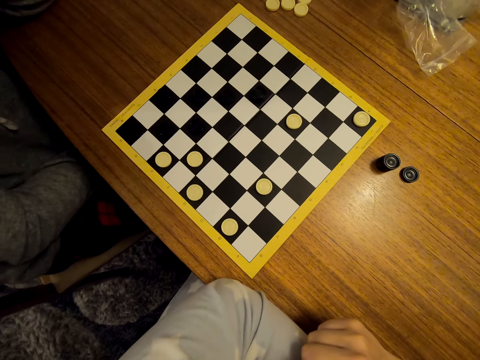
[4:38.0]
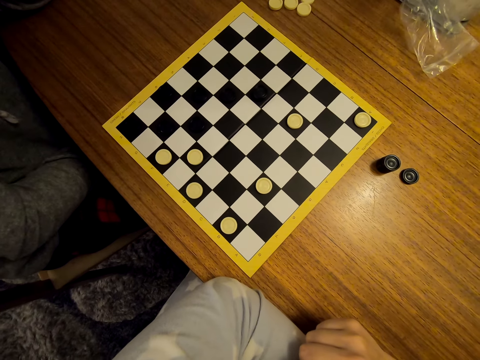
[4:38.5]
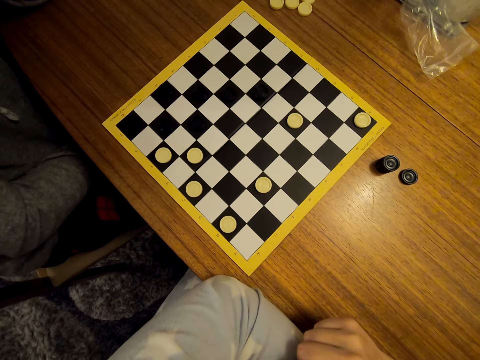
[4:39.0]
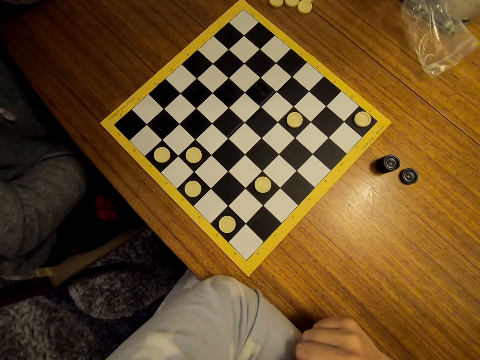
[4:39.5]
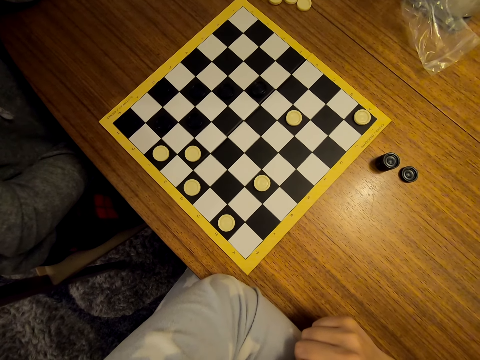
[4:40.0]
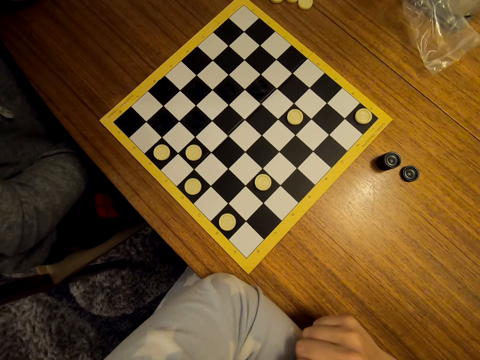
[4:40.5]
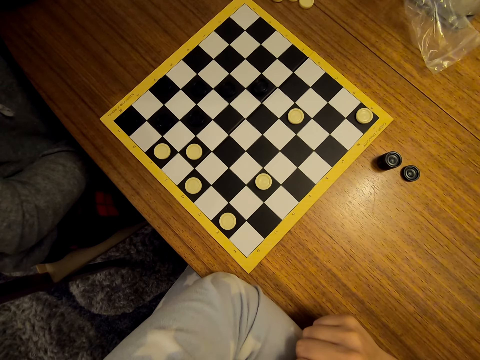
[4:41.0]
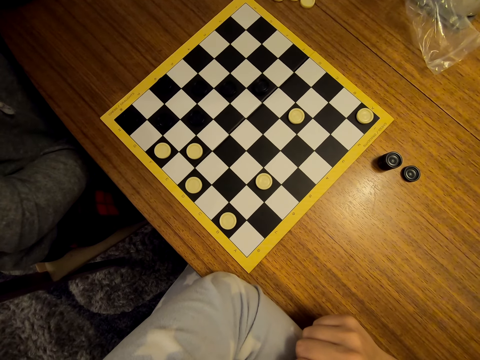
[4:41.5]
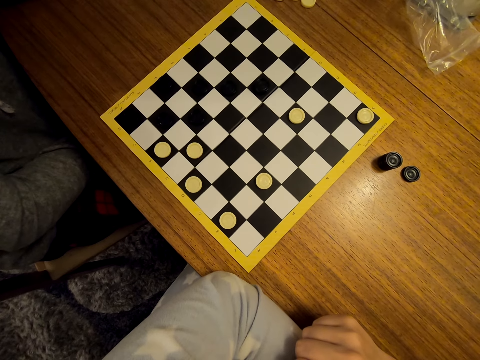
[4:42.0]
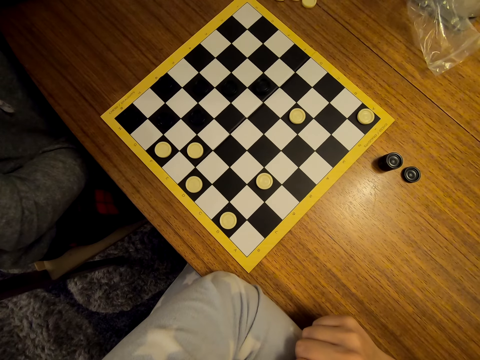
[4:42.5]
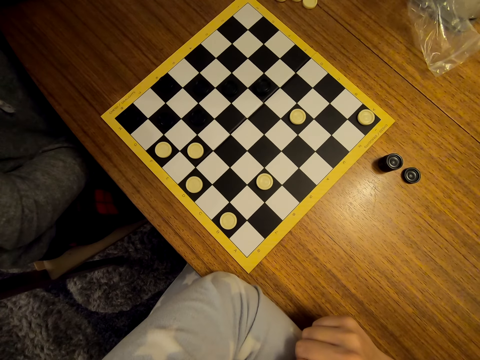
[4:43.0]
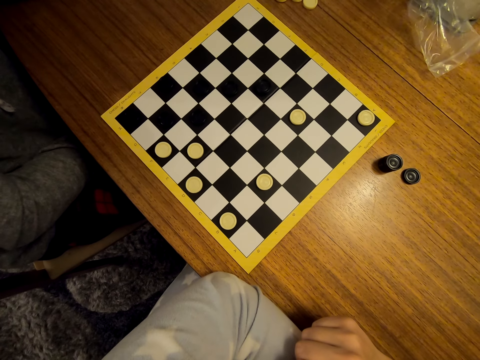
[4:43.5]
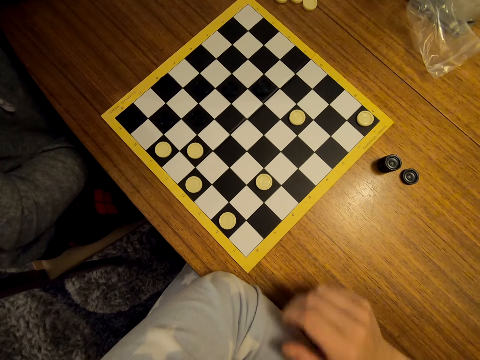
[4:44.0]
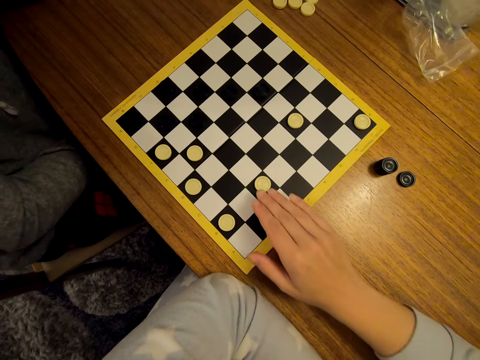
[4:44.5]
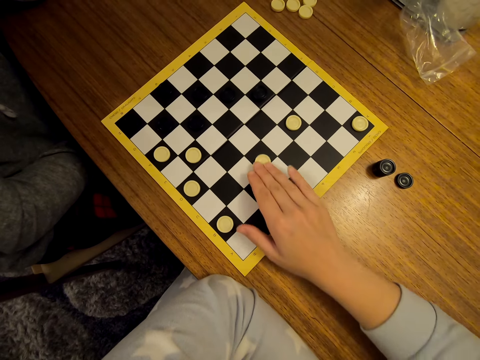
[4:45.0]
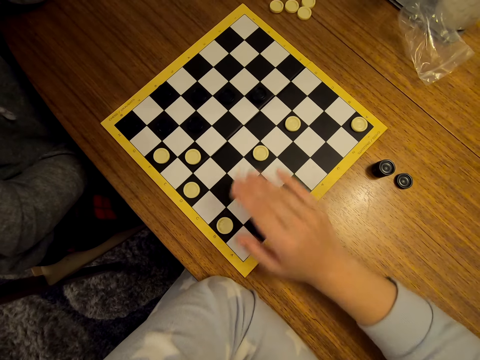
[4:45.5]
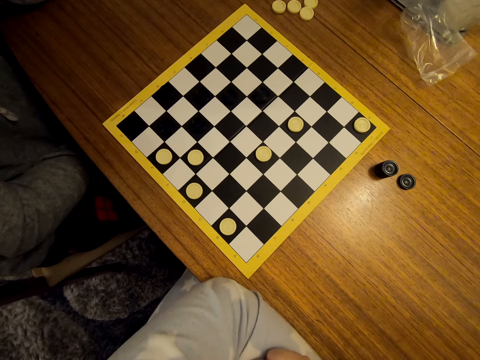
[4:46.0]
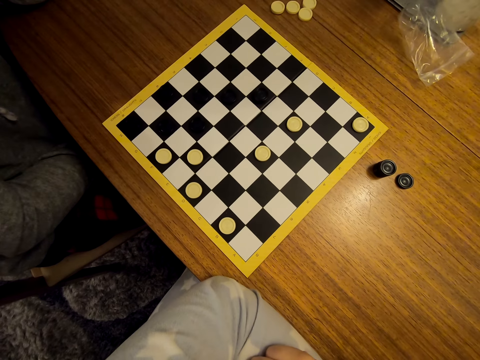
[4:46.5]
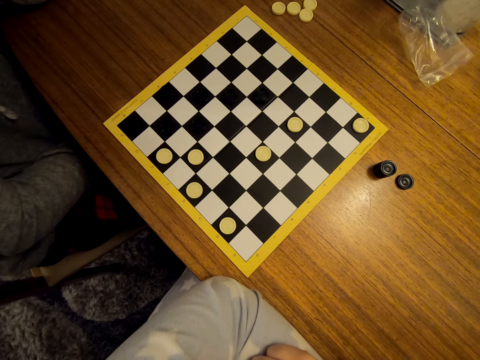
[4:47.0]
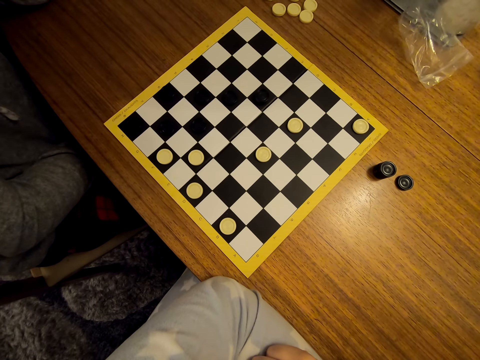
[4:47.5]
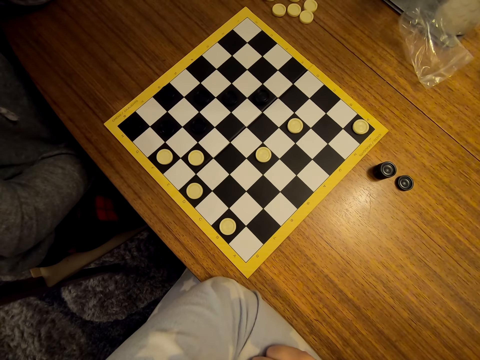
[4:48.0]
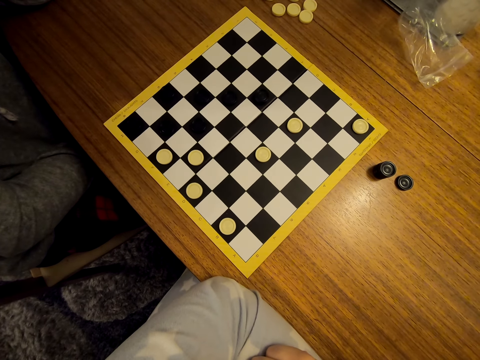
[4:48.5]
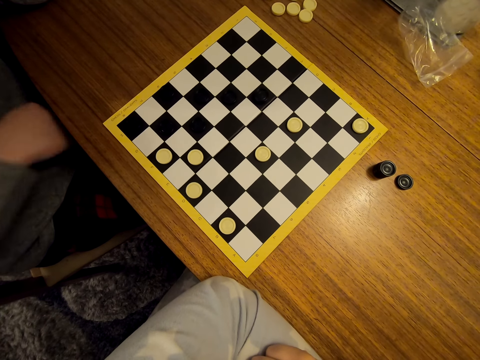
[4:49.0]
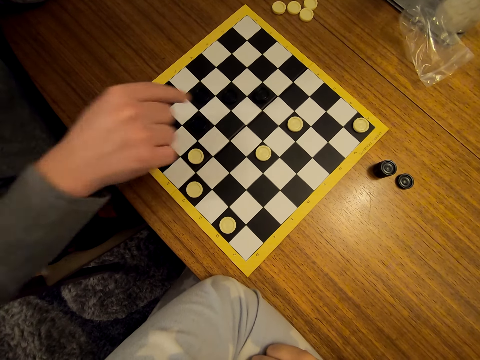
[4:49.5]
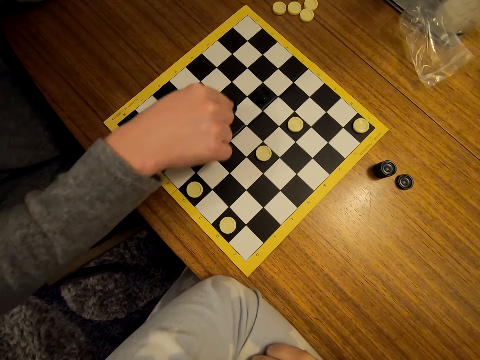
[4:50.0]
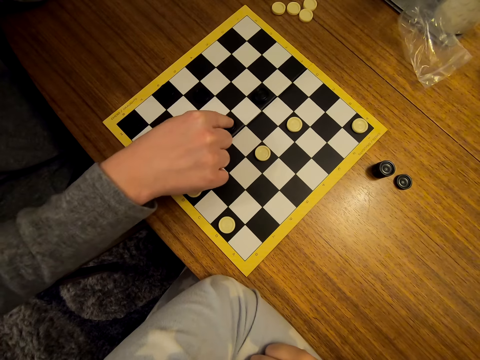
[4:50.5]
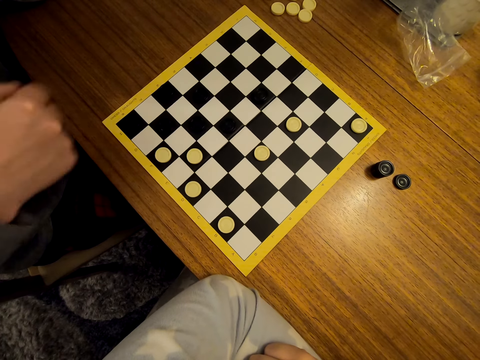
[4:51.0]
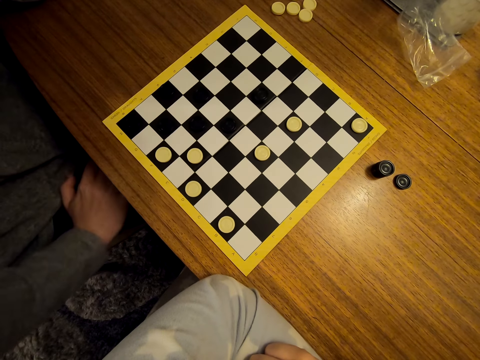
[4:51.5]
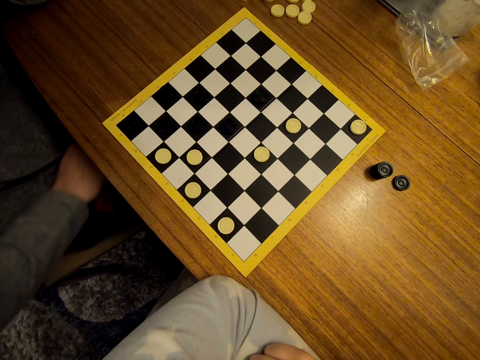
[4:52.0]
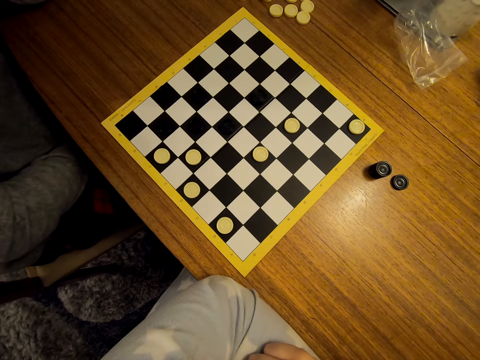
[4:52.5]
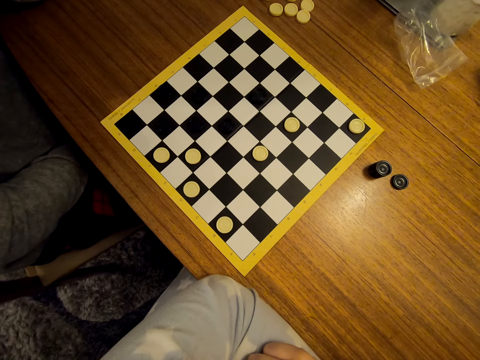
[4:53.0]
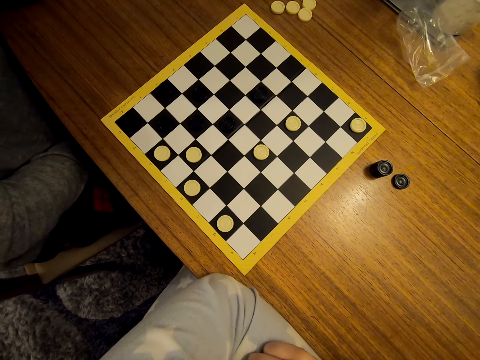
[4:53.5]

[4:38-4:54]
The camera wearer moves a piece on the draughtboard. A man moves a piece on the draughtboard.

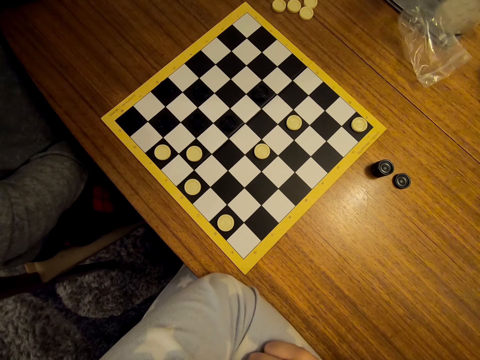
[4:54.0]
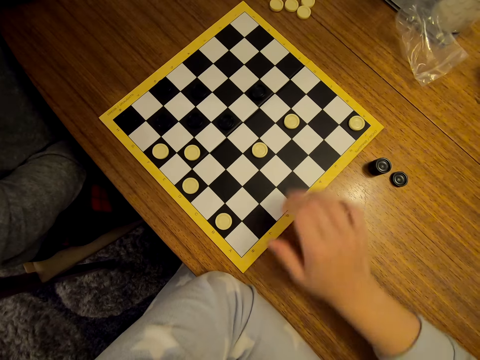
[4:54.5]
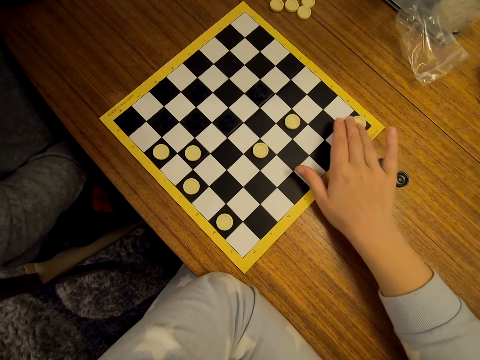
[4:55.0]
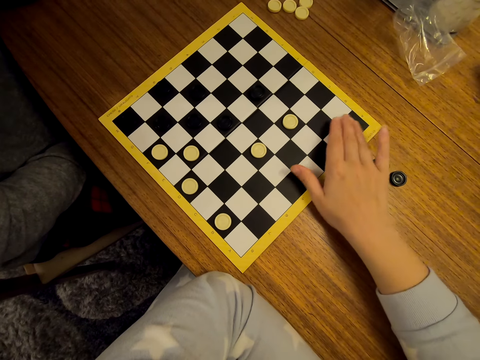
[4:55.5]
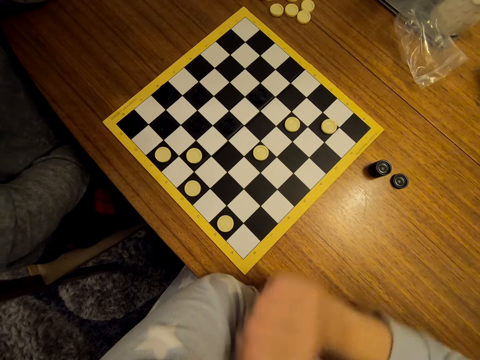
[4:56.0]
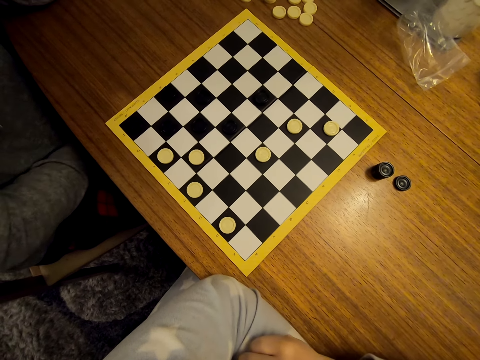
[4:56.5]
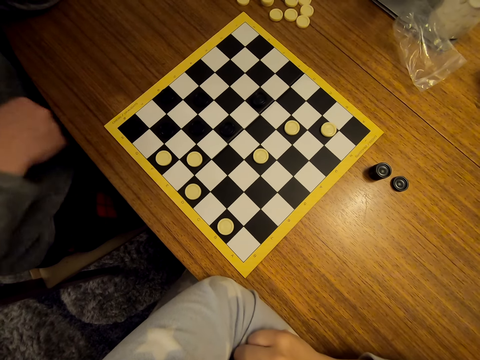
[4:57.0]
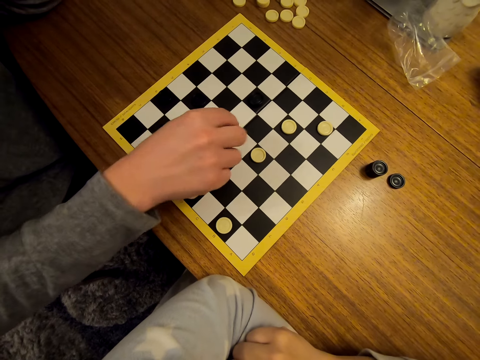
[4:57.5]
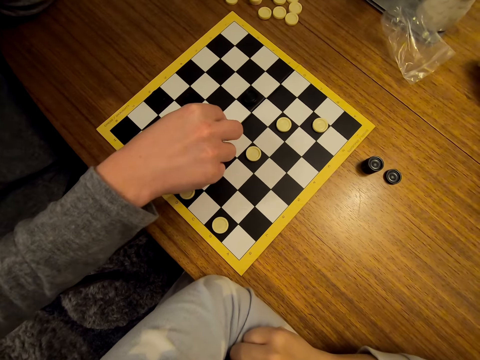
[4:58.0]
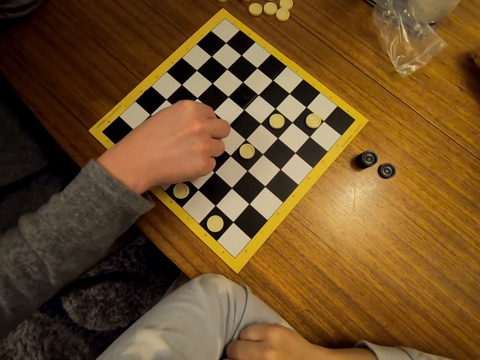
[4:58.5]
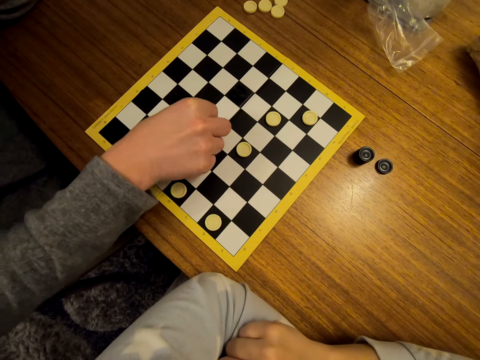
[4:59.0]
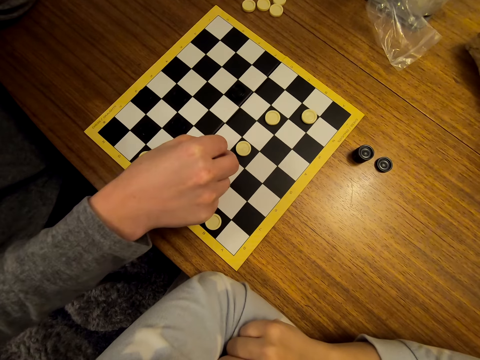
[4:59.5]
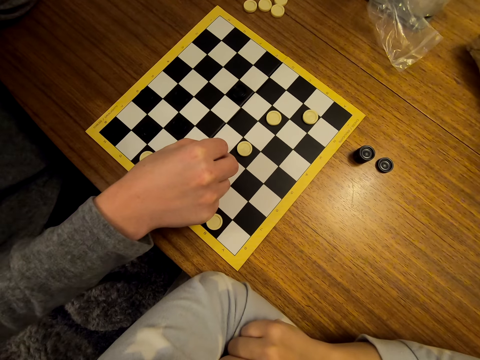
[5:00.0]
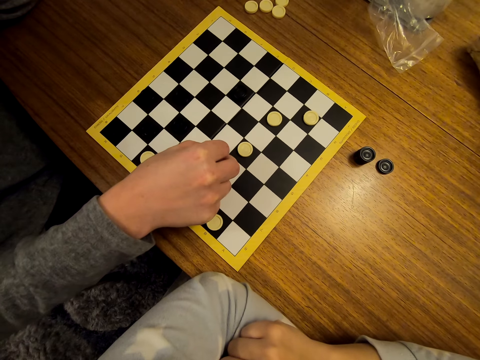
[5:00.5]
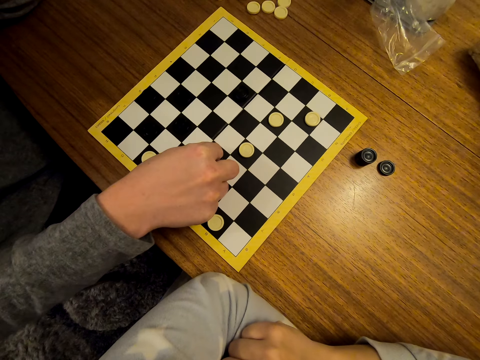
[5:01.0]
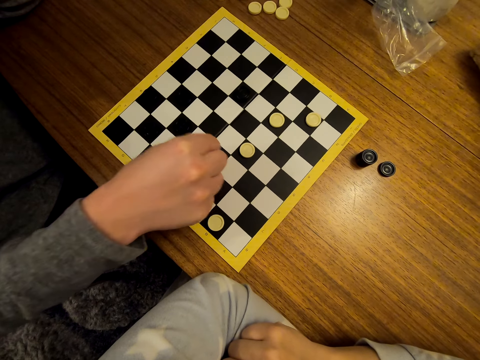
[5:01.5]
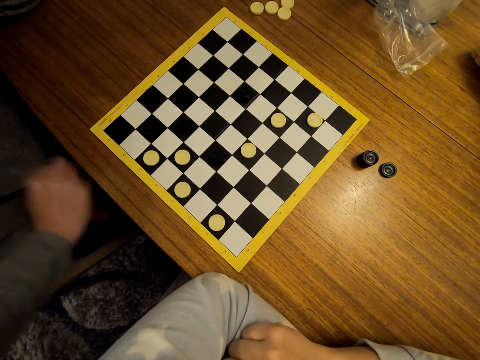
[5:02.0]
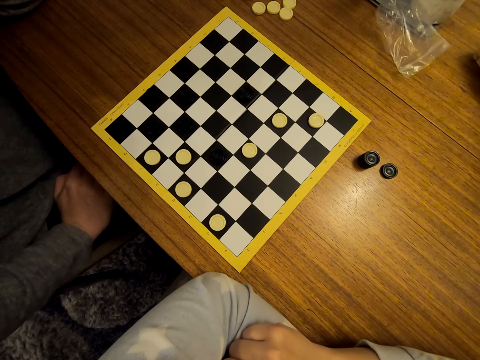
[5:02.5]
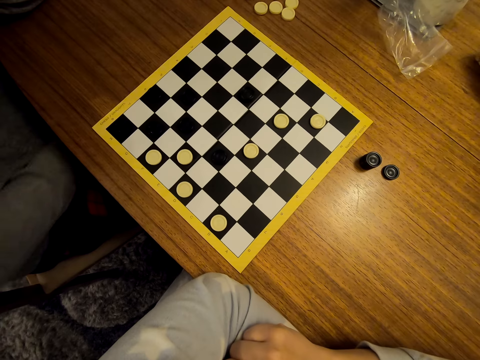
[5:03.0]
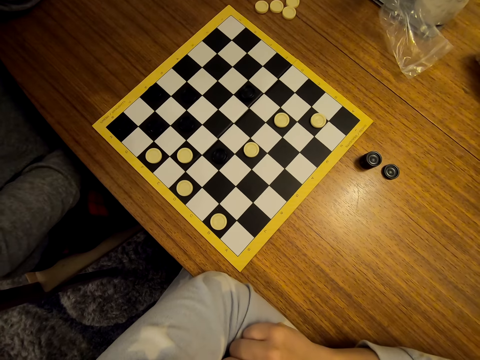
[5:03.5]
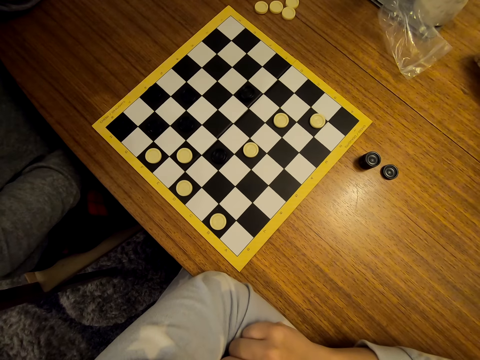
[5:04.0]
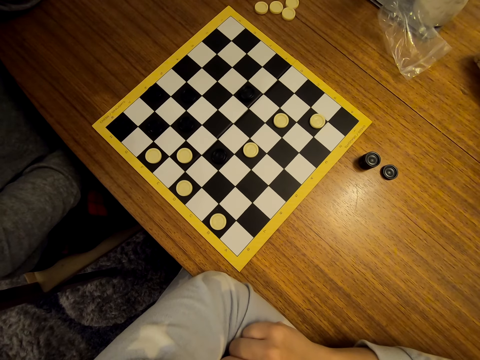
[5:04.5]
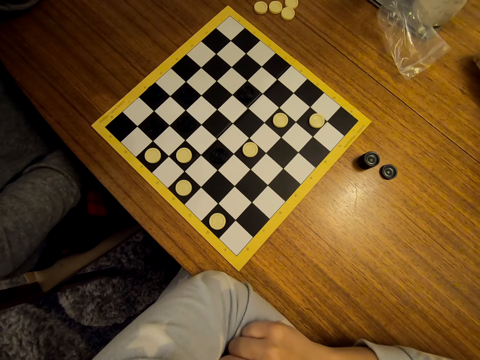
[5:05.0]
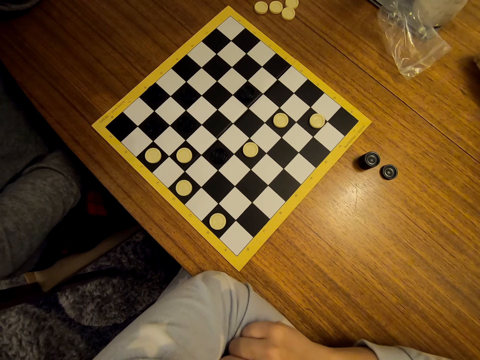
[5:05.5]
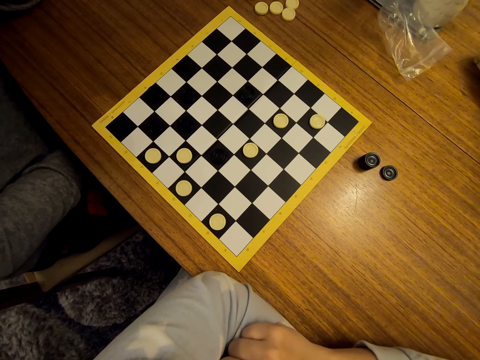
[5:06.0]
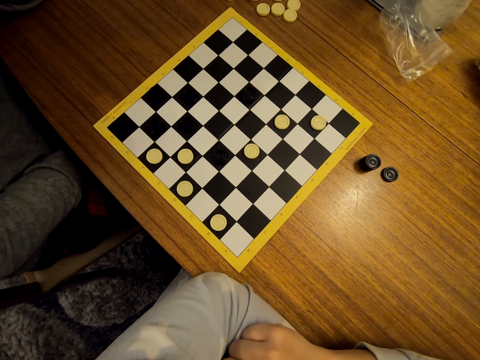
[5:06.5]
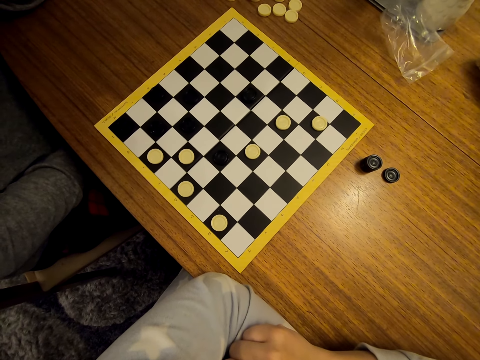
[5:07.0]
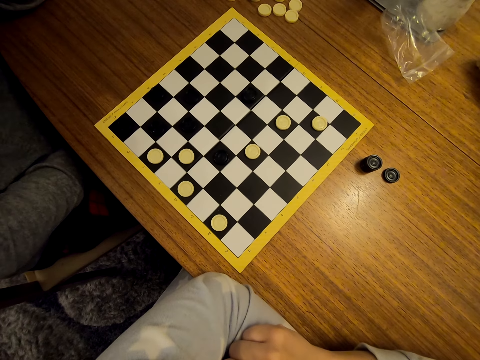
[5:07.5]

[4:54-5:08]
The camera wearer moves a piece on the draughtboard. A man moves a piece on the draughtboard.
